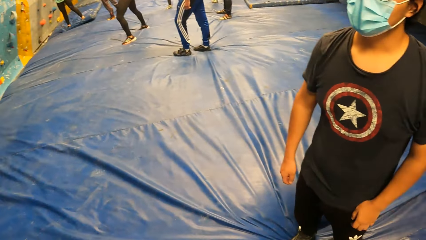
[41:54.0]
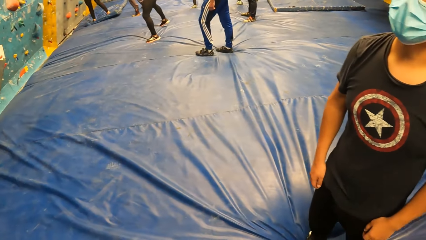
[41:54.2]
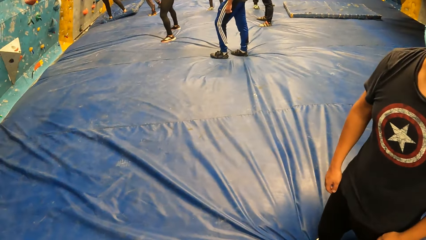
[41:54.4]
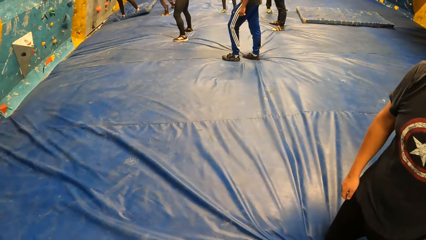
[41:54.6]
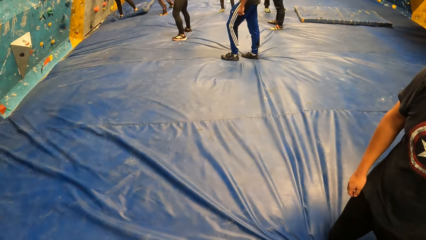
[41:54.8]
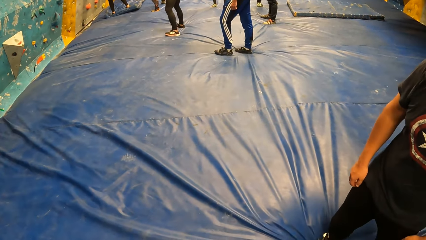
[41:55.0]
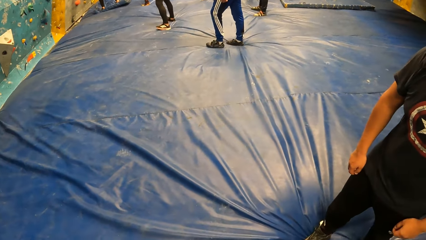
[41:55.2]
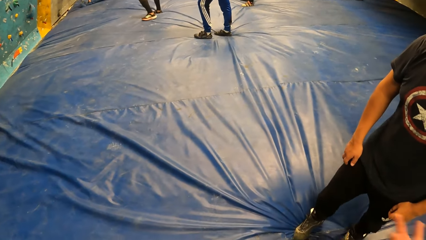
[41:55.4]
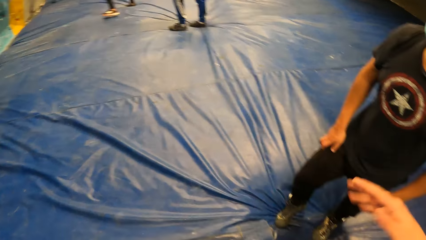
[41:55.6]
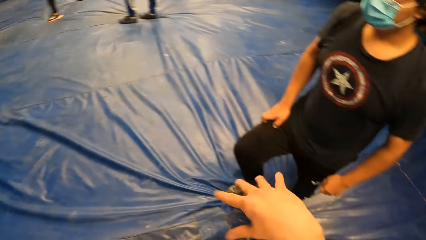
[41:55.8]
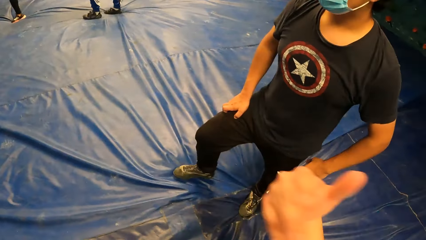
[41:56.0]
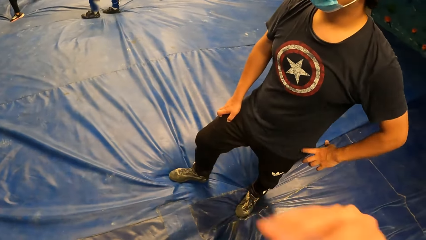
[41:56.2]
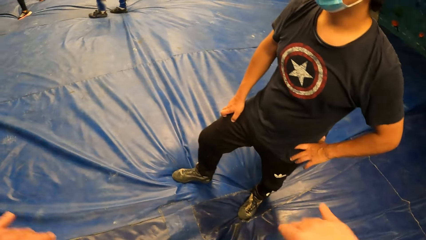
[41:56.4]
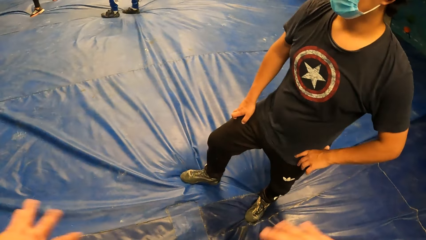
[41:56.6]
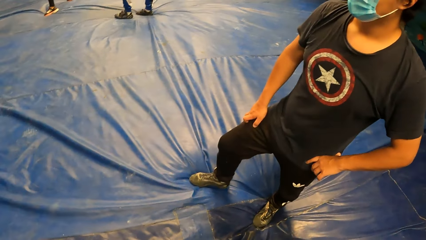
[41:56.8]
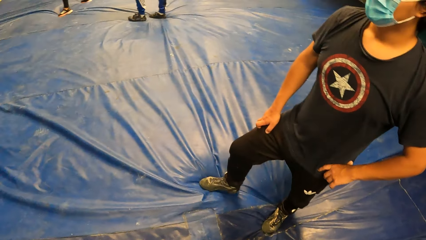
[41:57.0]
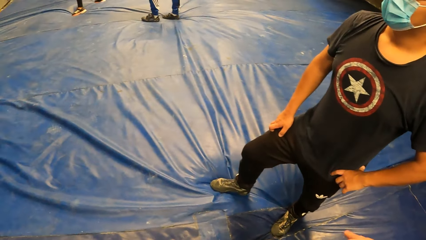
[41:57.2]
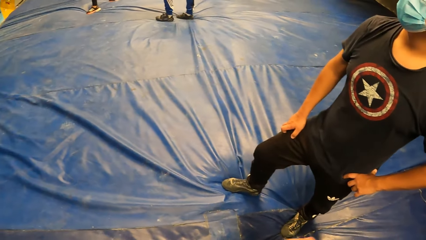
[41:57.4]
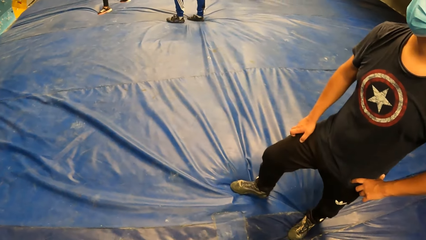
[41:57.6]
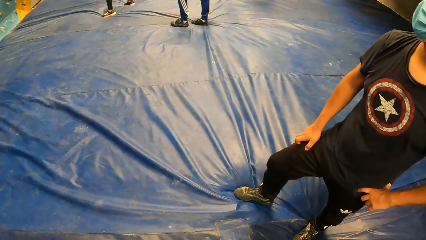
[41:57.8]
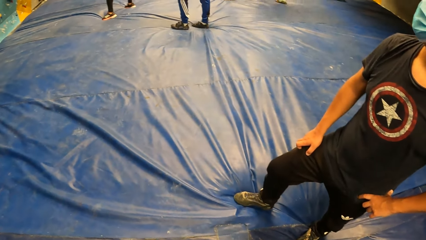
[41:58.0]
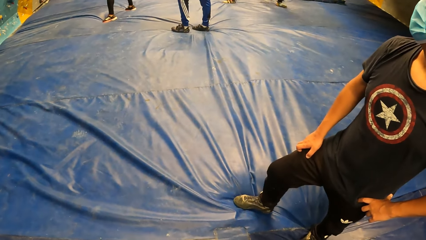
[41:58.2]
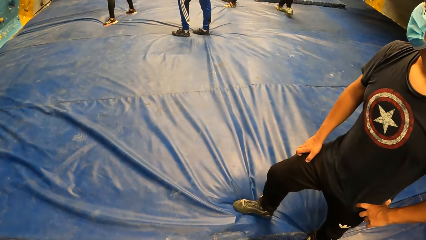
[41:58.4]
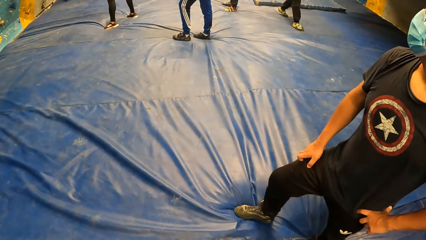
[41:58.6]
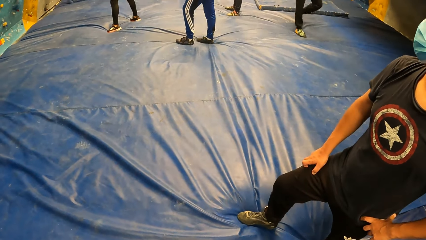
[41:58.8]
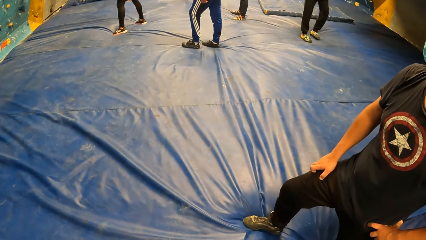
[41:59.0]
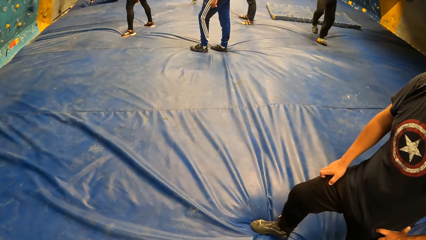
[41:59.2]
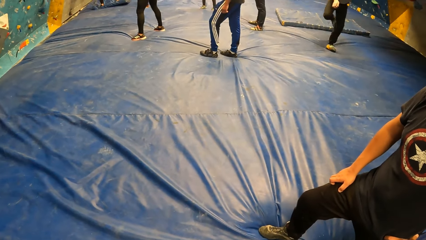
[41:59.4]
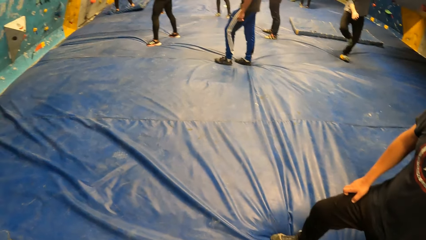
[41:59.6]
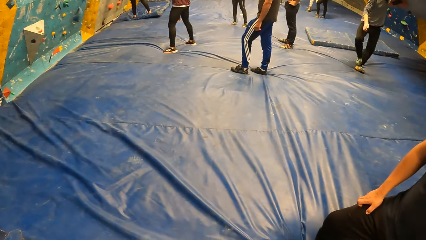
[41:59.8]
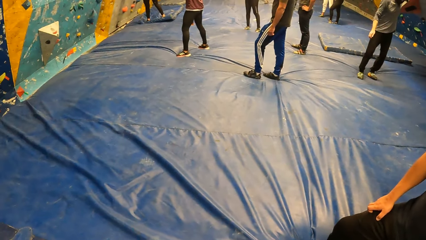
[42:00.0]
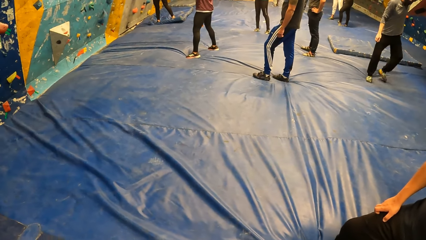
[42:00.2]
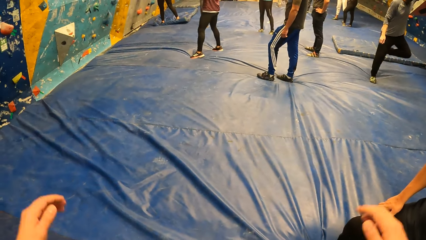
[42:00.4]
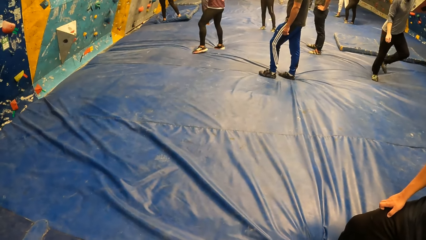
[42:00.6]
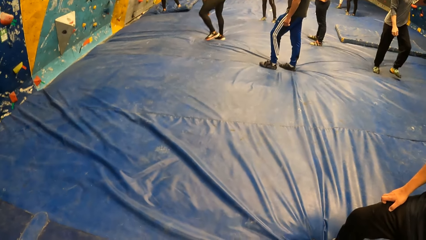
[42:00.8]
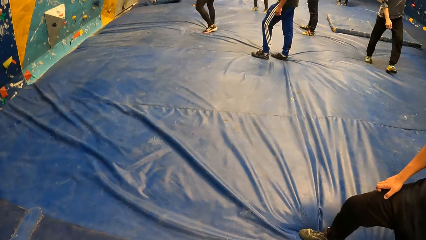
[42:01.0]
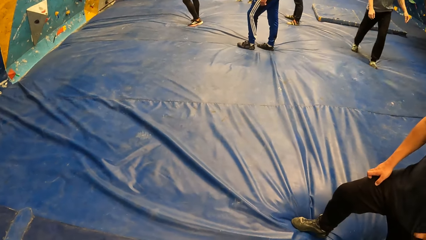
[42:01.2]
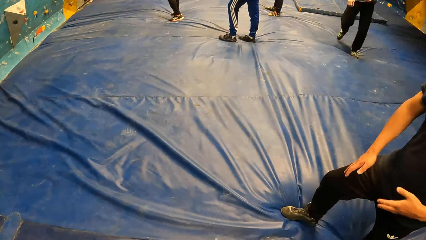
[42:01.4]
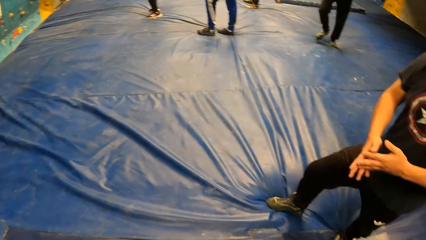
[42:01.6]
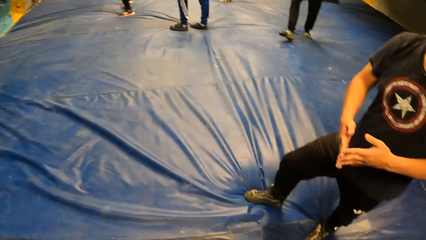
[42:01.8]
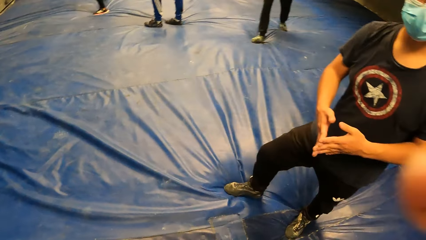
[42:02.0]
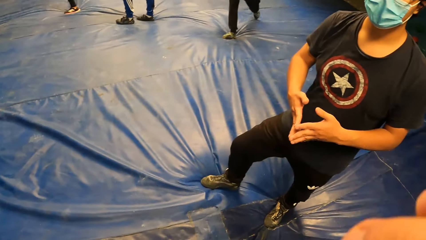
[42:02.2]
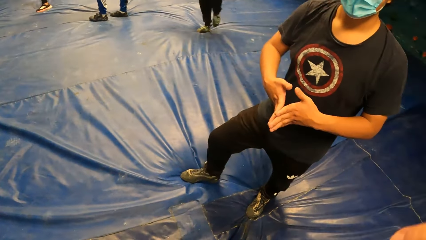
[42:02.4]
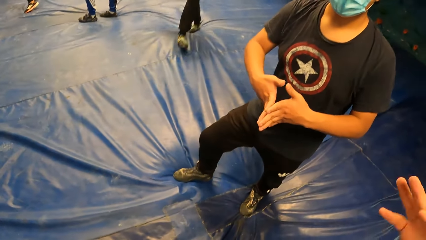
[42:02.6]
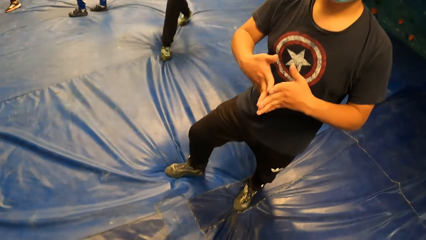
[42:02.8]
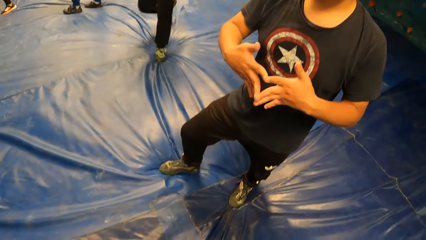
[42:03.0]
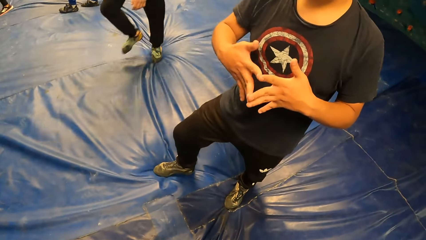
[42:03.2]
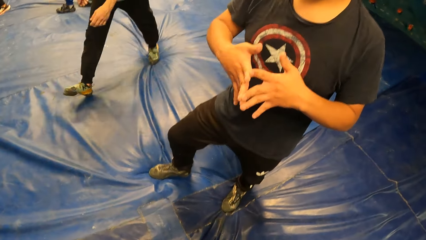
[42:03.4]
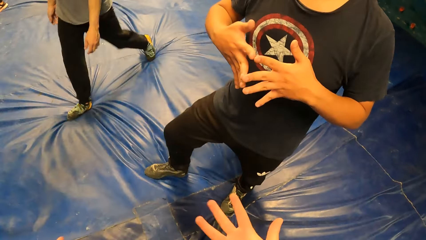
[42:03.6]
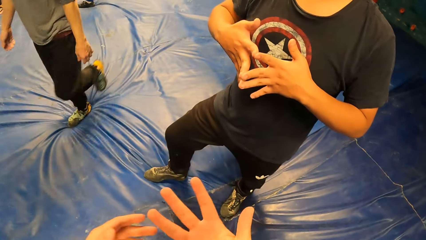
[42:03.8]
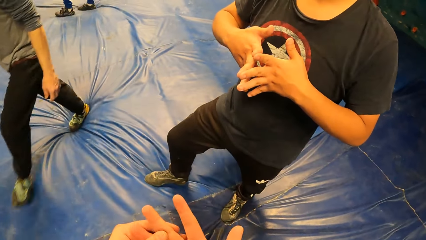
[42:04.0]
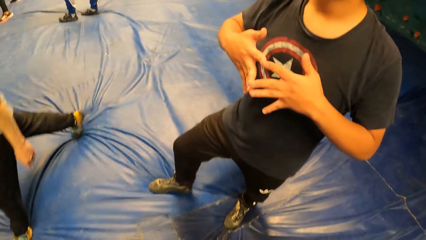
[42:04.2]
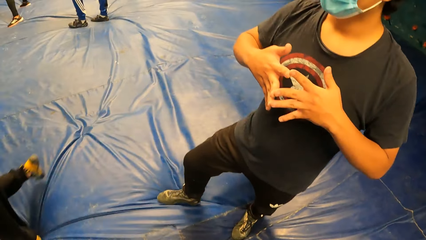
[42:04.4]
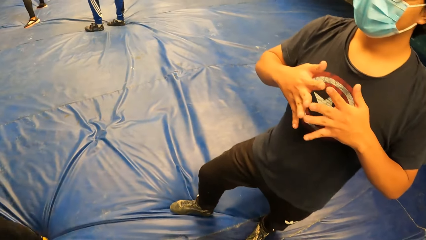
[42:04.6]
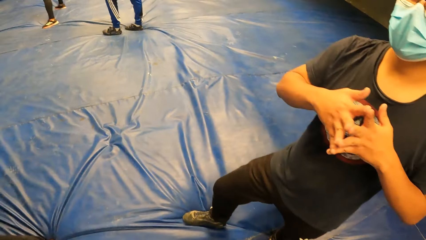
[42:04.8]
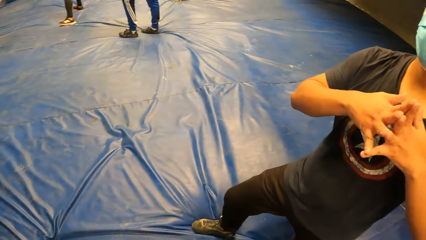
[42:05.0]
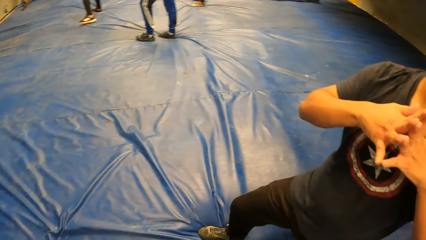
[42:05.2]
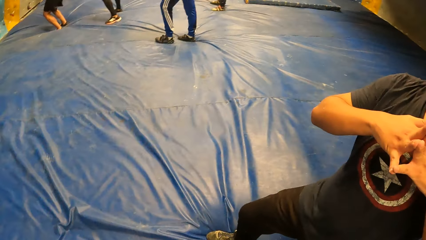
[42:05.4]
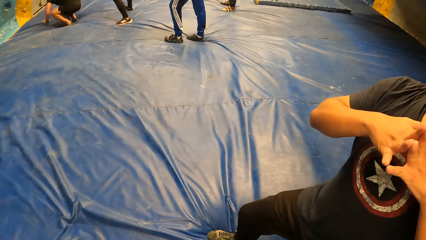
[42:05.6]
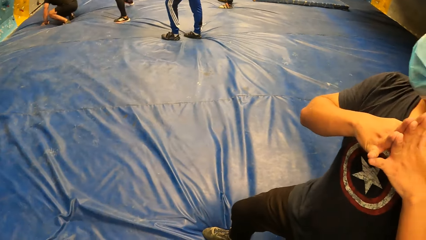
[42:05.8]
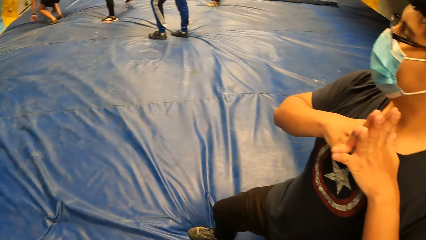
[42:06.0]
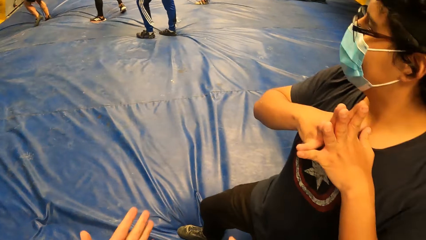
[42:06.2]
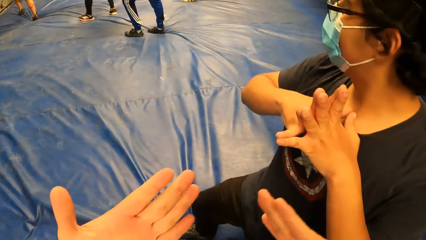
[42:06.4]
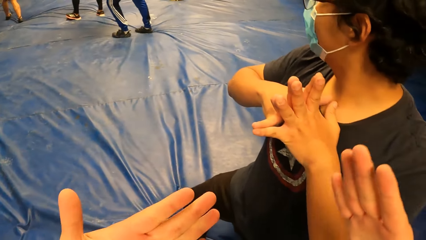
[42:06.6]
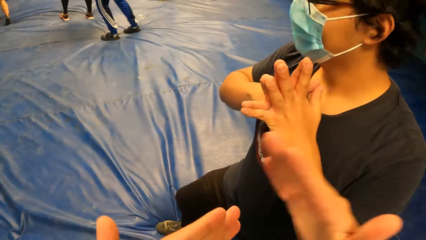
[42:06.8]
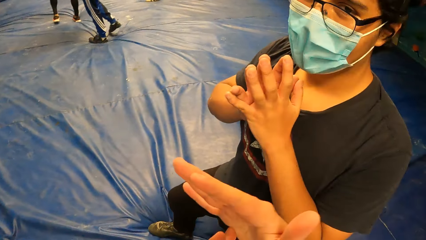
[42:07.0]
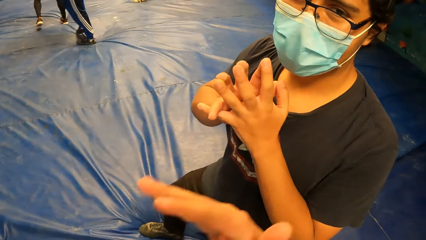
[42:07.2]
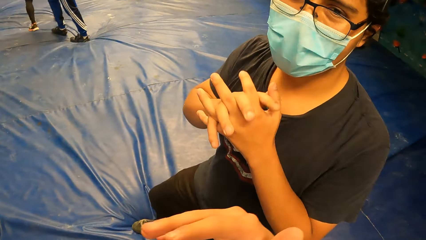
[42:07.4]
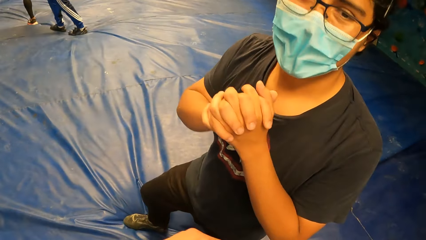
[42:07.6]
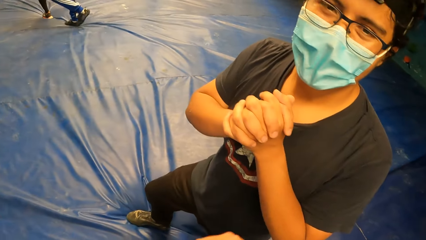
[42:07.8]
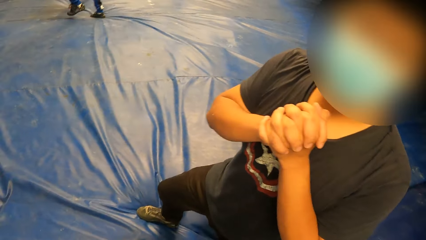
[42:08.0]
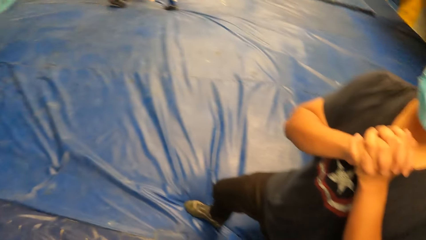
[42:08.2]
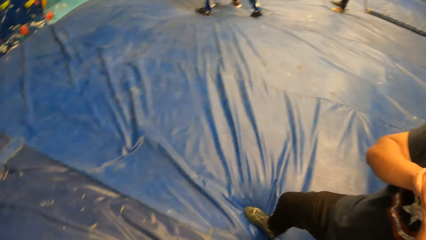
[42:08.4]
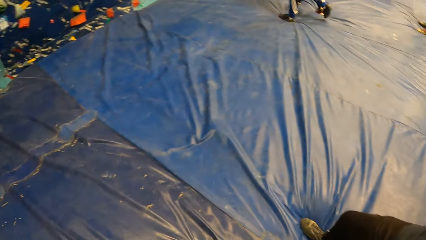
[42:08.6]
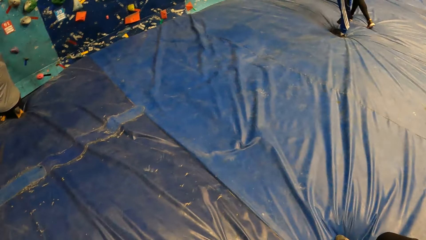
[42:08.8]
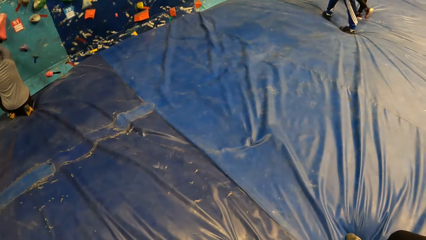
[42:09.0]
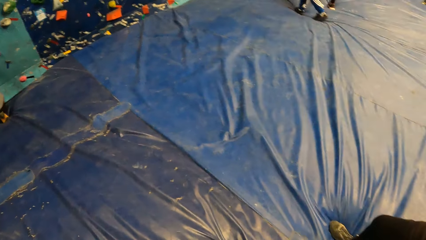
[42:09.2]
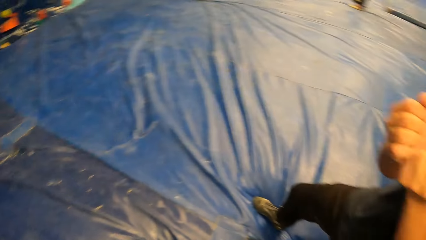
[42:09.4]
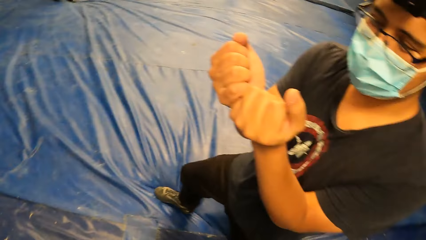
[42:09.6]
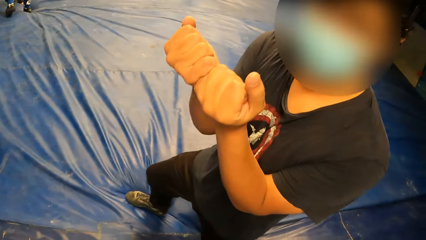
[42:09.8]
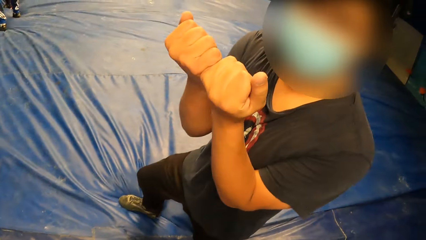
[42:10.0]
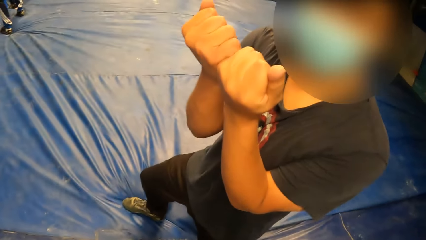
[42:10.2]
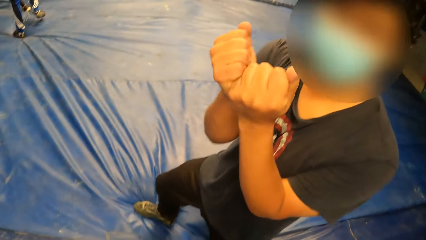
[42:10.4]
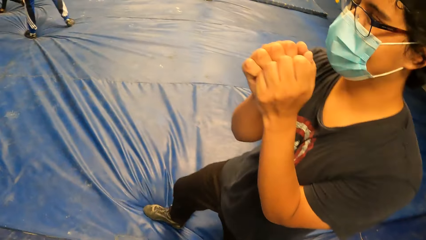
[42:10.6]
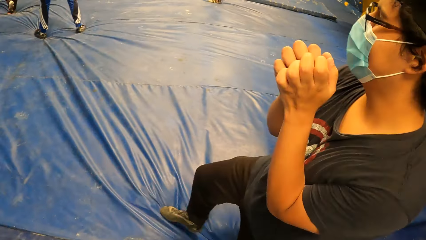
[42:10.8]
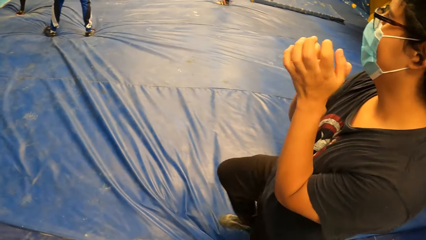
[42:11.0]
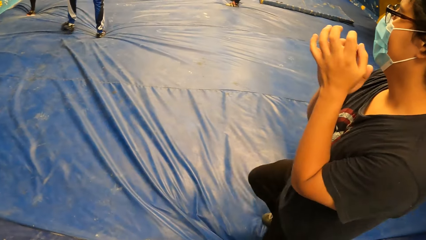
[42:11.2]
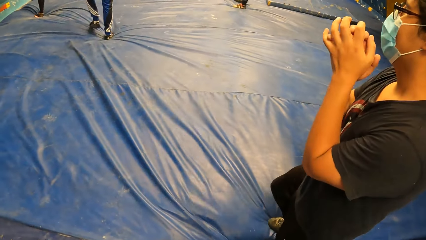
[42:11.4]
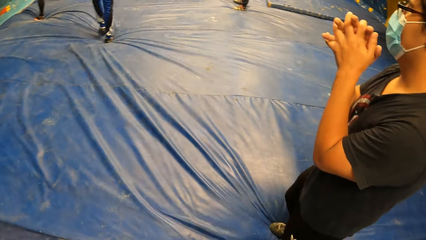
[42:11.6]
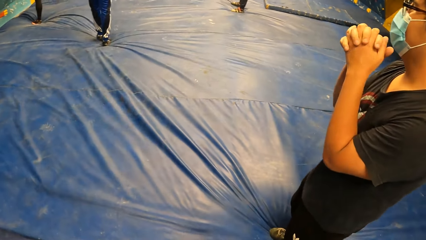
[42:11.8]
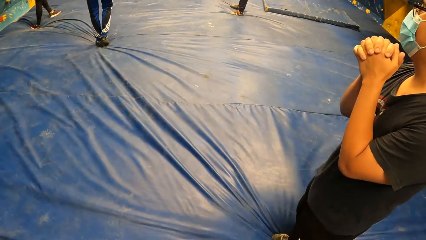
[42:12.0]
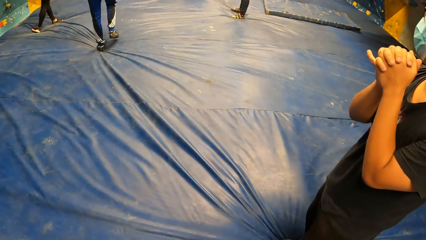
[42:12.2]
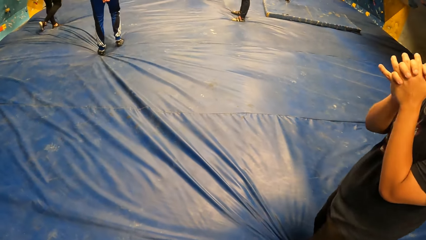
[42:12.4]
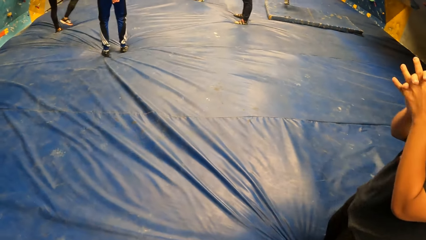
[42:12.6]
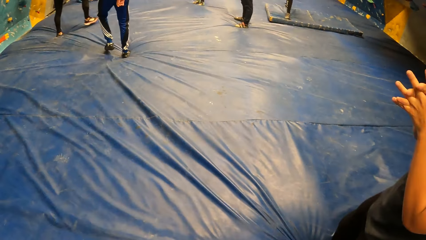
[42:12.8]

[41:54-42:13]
The camera wearer does gestures with a man. They turn around the room.
